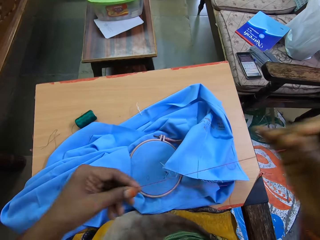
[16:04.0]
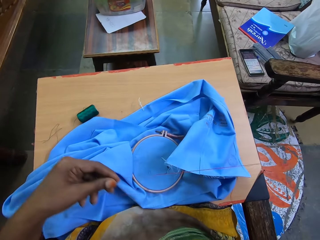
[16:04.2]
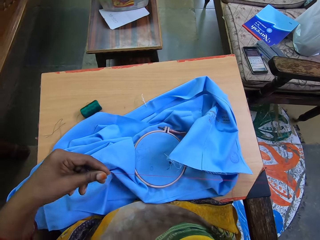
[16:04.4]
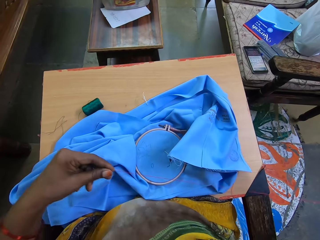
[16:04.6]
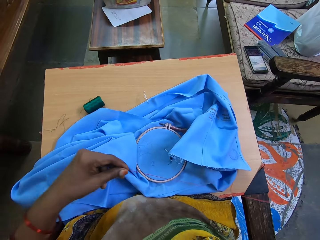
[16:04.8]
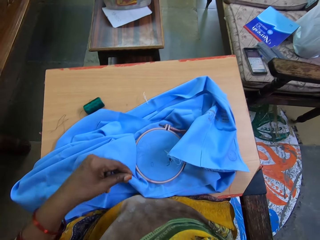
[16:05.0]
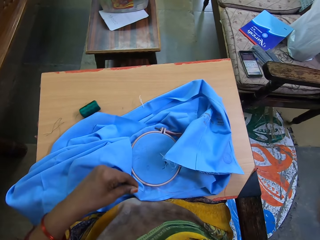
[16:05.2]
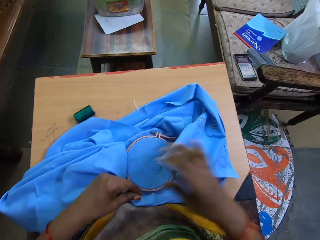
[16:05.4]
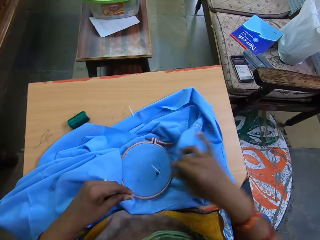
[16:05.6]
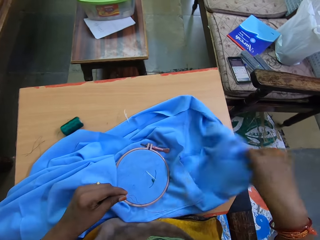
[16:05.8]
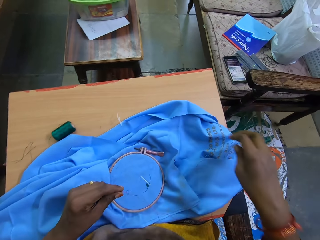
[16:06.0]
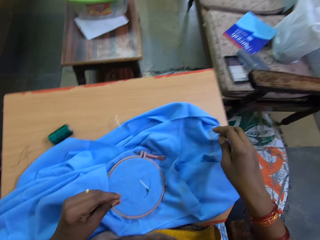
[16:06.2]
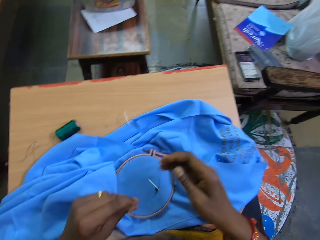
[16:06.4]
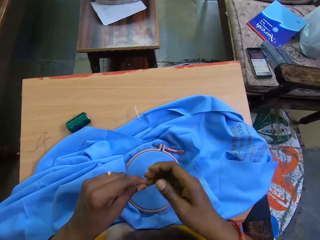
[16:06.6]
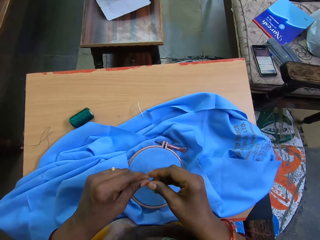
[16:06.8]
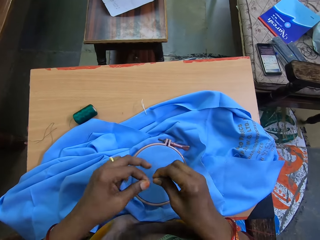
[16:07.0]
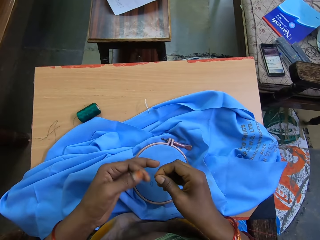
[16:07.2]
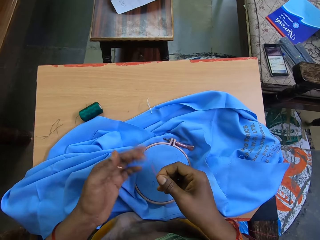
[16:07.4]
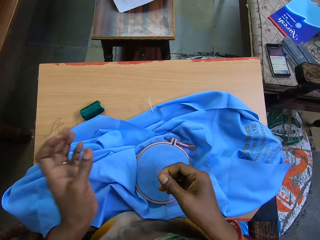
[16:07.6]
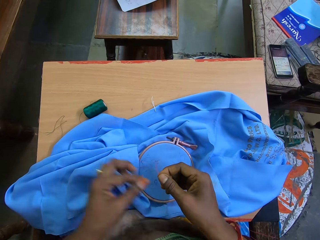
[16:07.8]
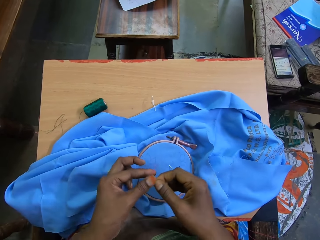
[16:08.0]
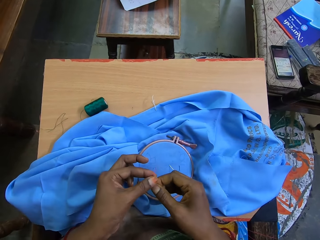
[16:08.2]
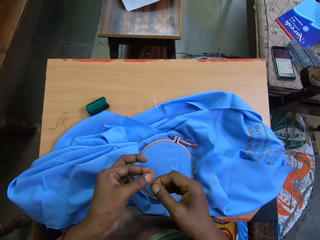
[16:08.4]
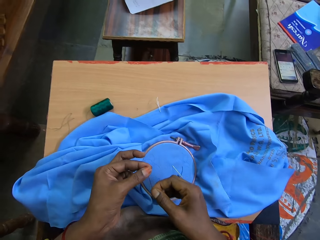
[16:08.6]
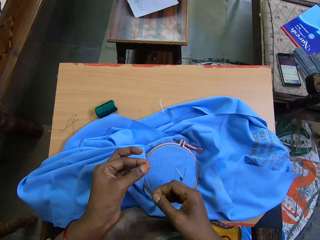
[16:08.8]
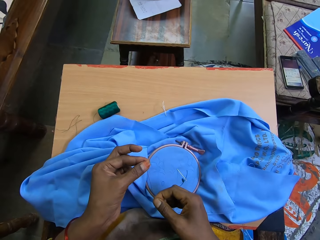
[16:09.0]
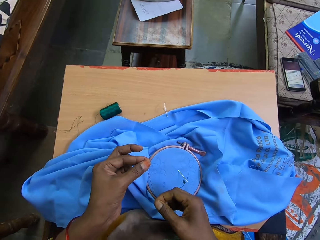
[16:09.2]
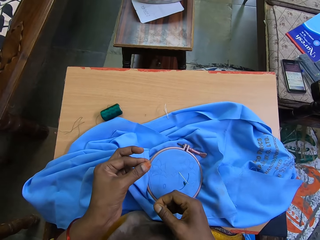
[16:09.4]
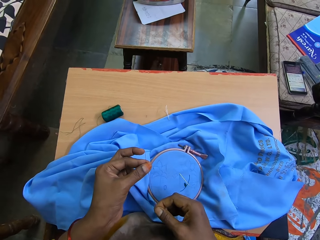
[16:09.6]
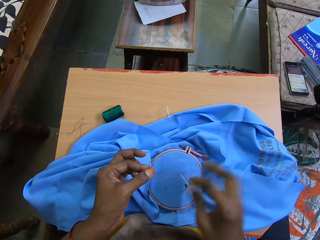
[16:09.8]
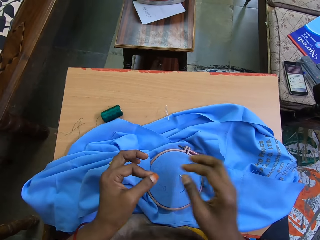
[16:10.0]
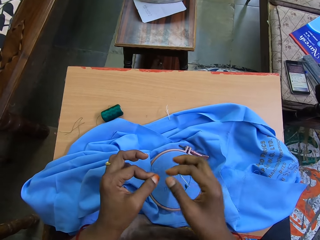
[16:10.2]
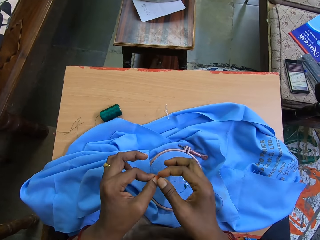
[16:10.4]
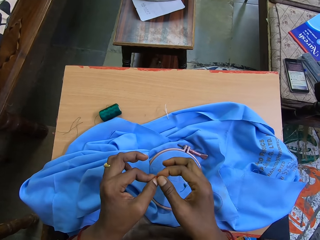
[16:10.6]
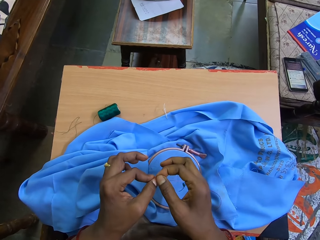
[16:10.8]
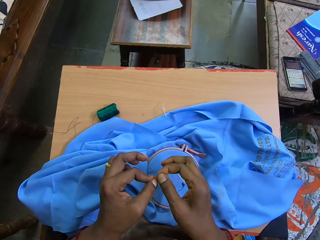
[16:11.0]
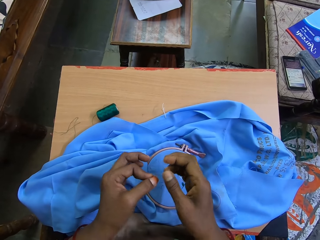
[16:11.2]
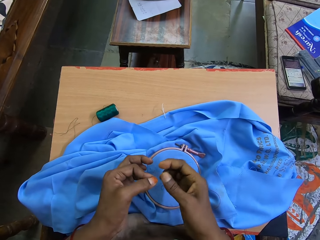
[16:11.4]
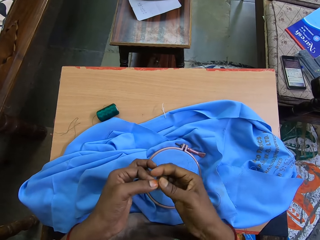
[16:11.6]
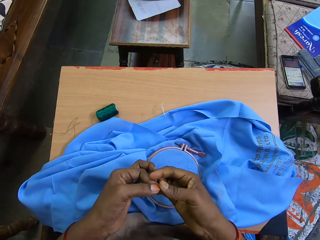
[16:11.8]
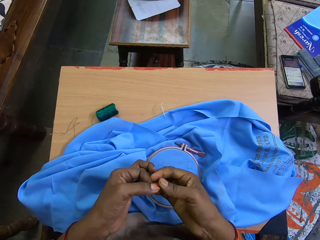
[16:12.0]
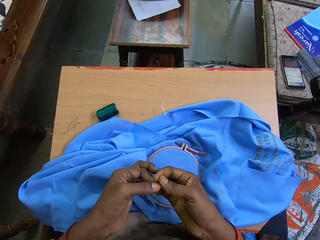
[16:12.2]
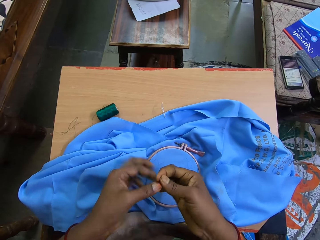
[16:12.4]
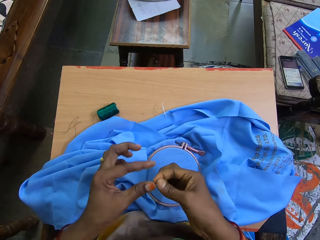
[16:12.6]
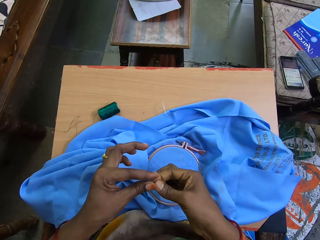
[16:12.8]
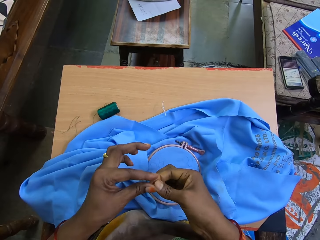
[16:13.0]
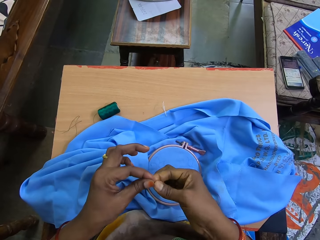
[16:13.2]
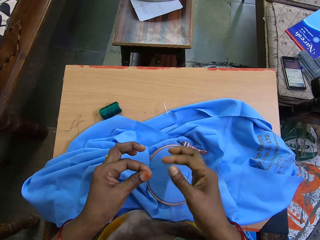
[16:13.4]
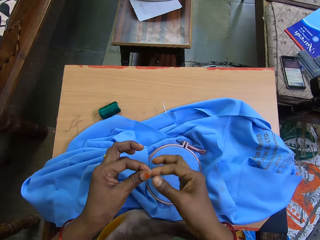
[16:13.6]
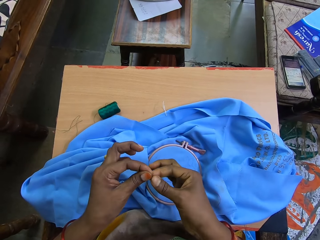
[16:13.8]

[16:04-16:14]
The camera wearer stretches the thread.

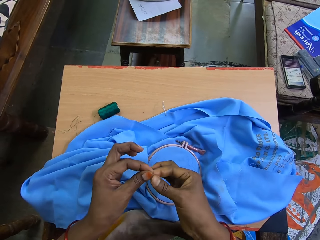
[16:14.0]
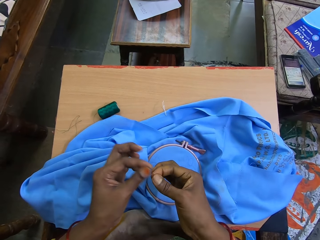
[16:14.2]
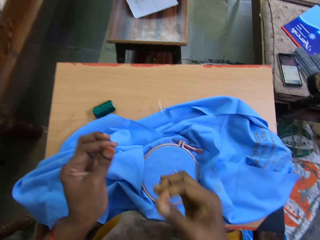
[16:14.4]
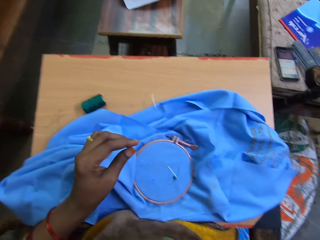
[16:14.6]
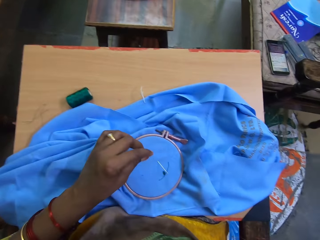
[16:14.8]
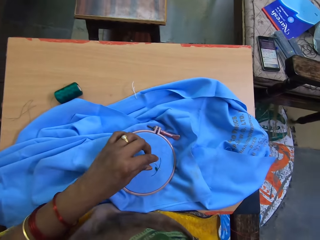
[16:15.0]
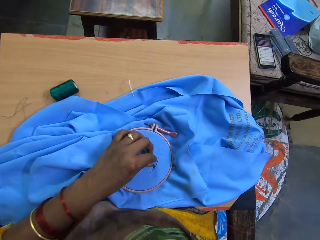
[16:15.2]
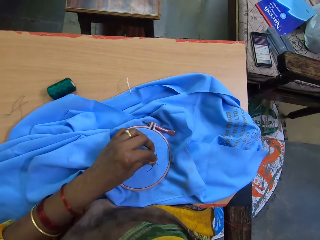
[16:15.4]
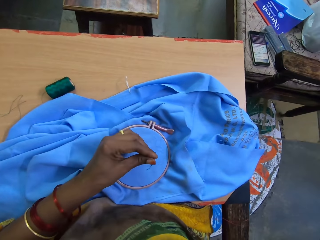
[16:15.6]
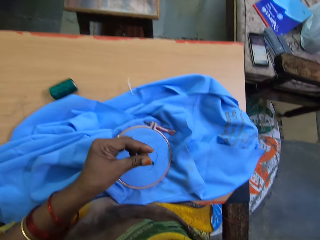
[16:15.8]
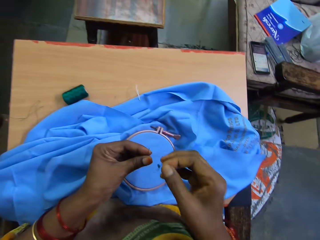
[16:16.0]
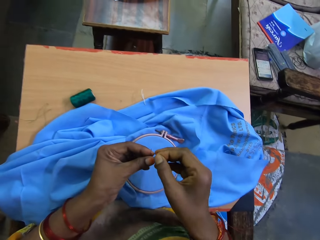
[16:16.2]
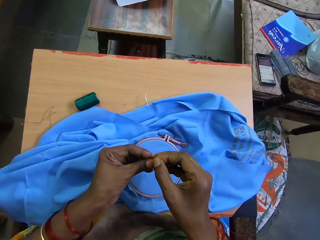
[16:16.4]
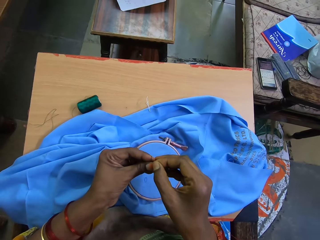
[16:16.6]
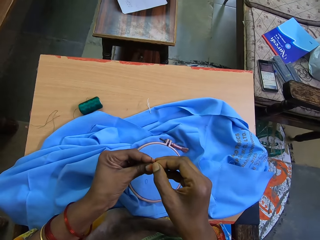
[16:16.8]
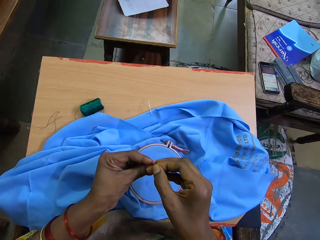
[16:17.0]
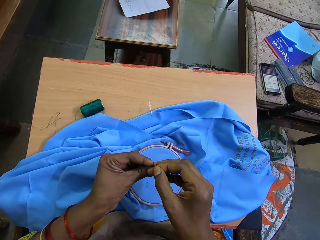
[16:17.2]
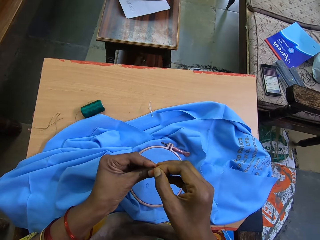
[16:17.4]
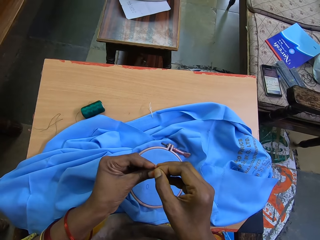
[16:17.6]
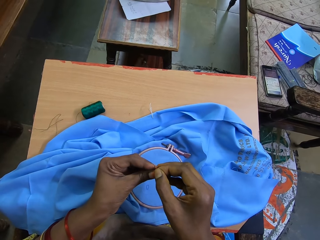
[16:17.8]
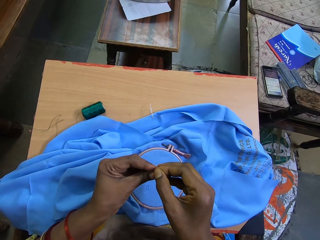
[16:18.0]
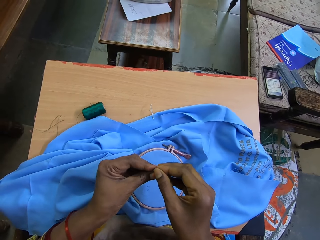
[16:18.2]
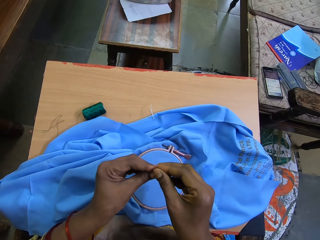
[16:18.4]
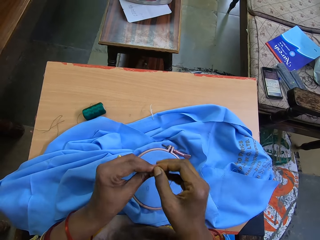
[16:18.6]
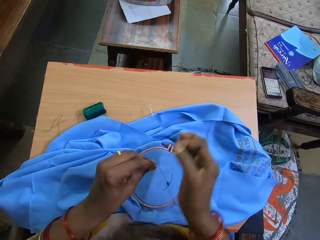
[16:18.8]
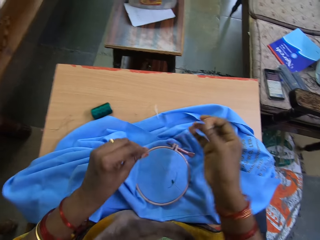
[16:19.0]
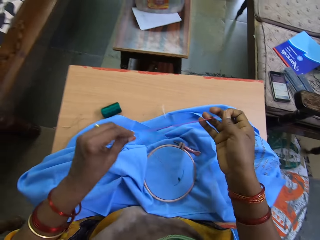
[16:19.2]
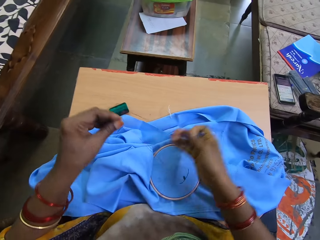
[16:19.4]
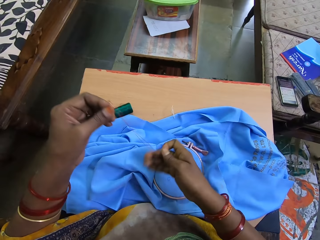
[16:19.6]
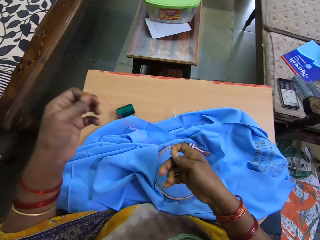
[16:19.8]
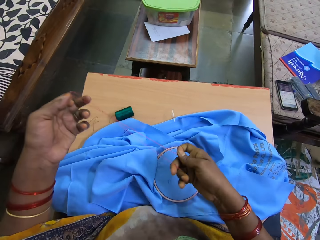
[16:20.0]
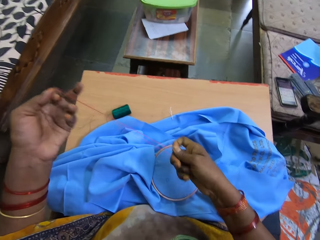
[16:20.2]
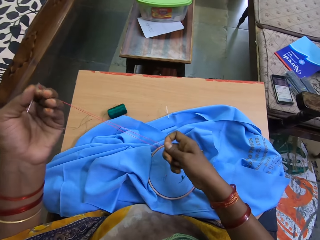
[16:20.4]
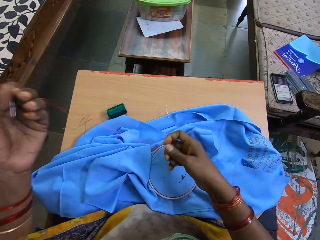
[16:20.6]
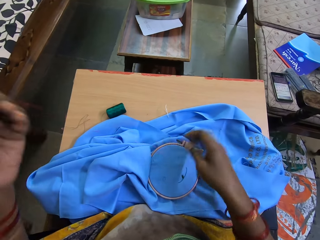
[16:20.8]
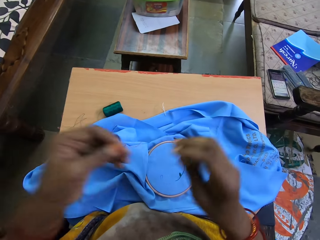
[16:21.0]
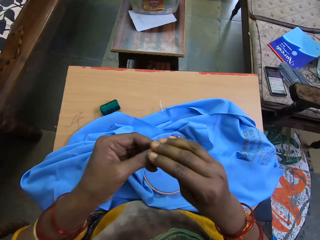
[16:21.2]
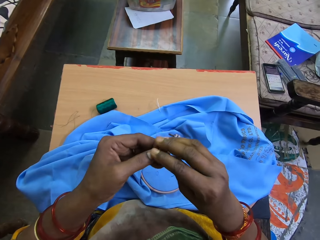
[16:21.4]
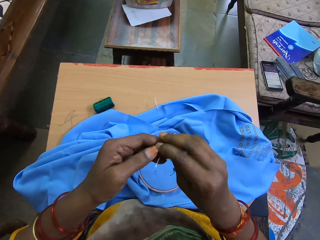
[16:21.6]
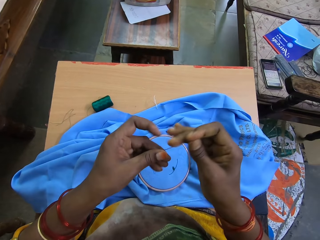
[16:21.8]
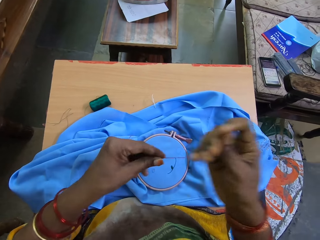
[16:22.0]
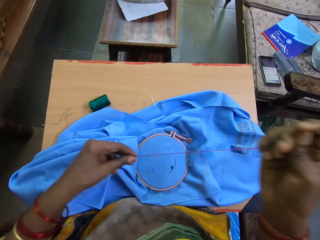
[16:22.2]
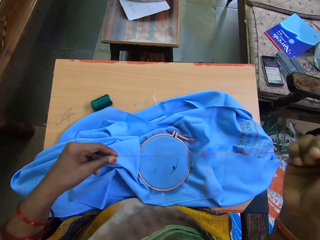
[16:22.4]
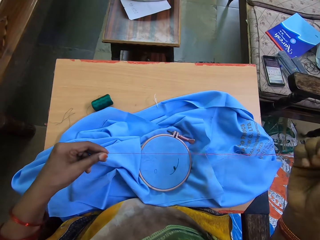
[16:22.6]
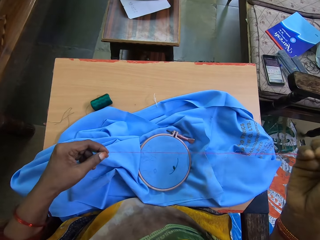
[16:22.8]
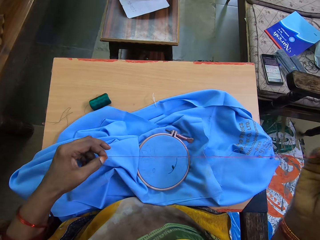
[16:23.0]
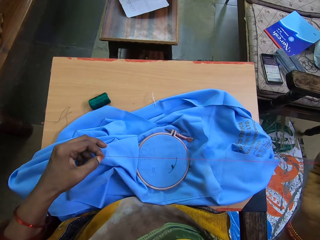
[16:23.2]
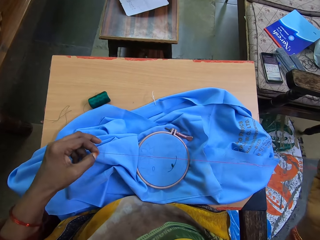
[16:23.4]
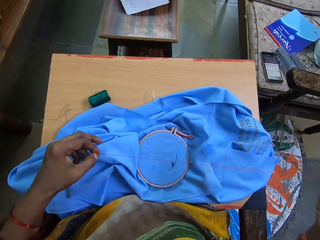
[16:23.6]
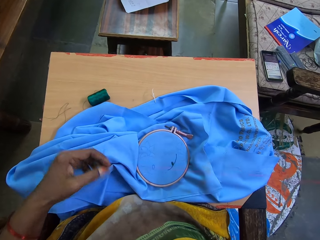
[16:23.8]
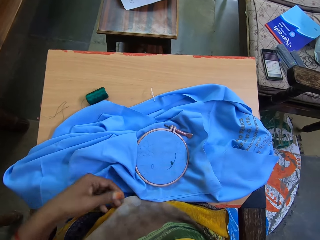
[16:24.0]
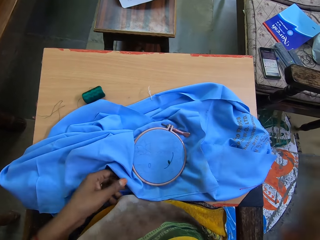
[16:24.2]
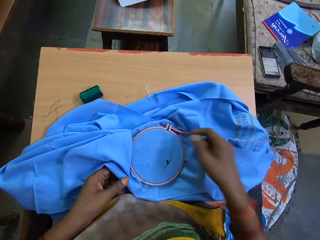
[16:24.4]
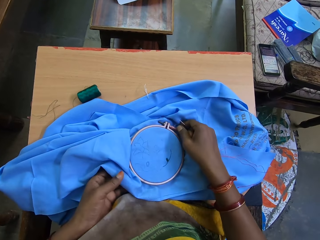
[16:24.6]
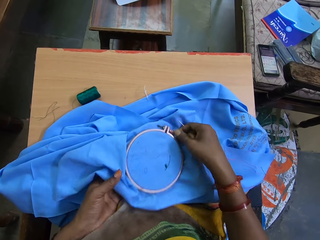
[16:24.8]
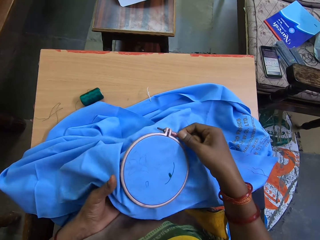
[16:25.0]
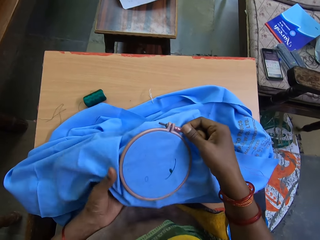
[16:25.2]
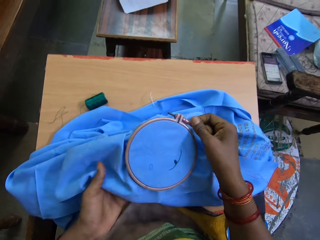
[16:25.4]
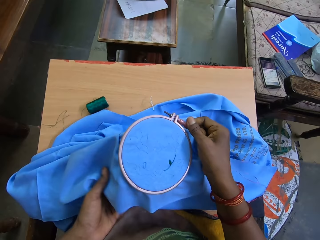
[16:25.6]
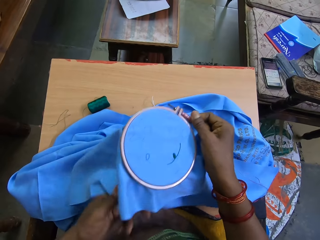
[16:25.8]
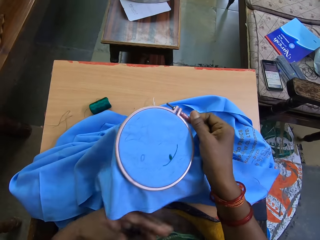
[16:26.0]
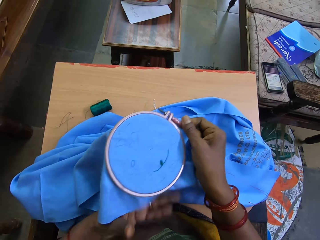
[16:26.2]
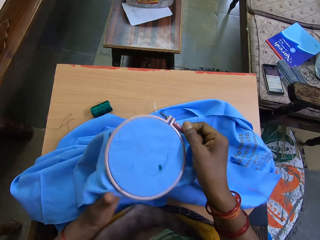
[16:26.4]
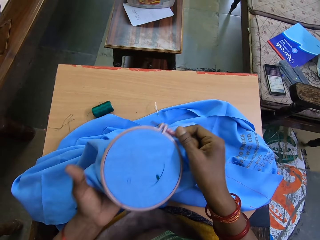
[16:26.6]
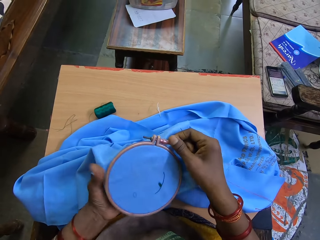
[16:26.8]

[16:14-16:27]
The camera wearer puts the thread inside the hole of the needle.
